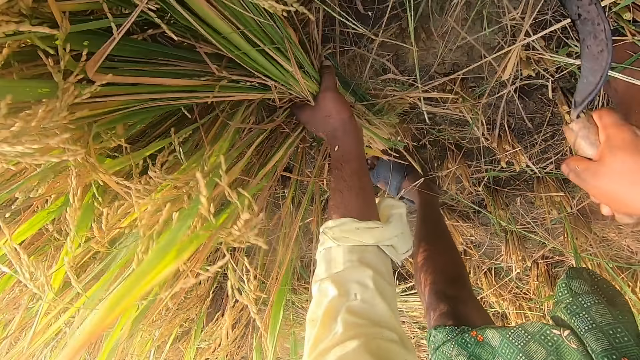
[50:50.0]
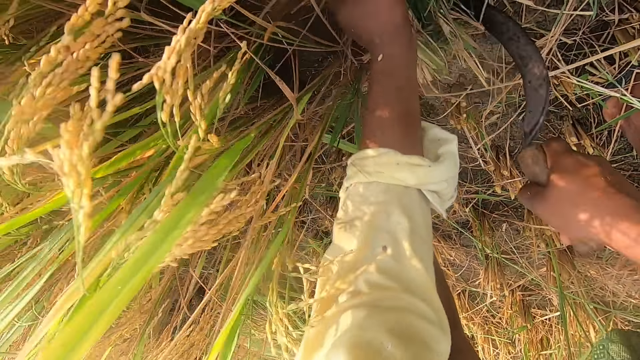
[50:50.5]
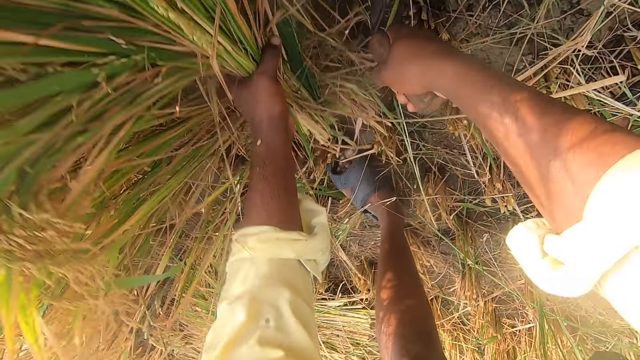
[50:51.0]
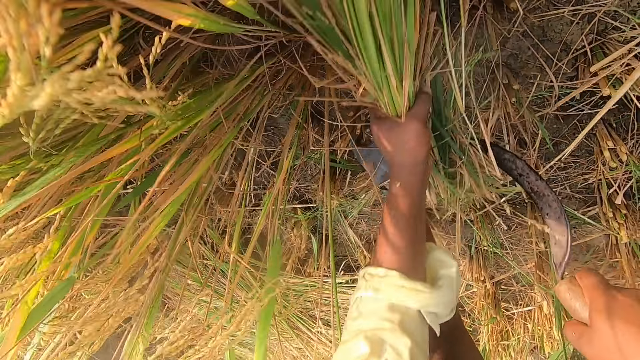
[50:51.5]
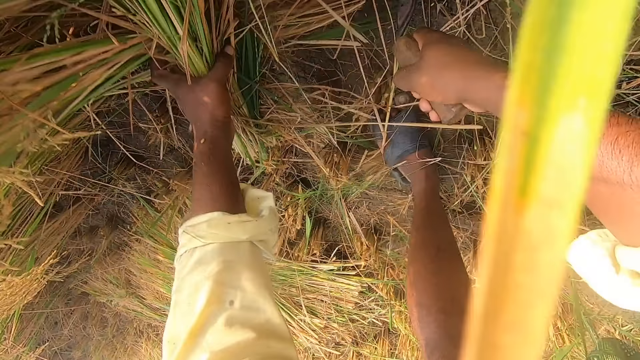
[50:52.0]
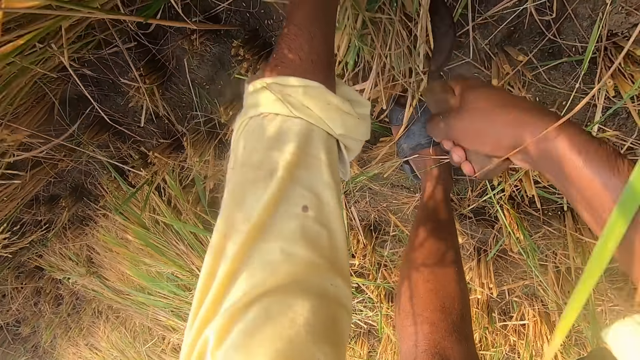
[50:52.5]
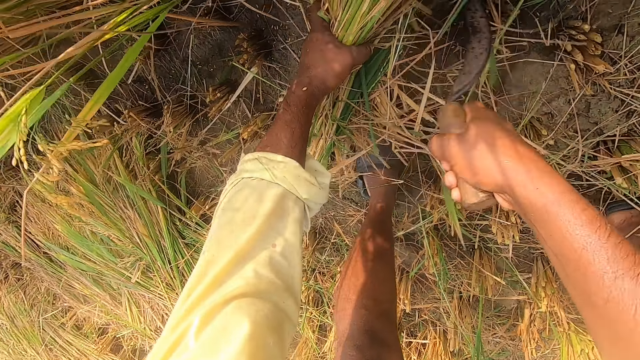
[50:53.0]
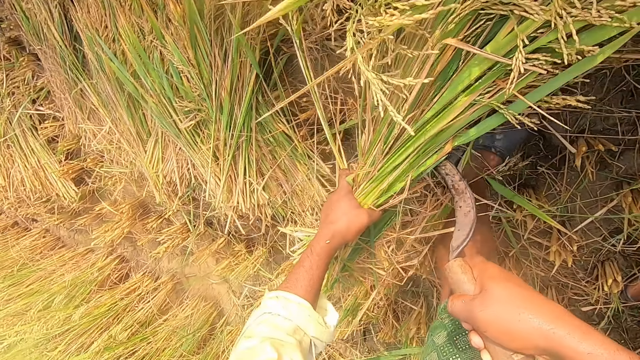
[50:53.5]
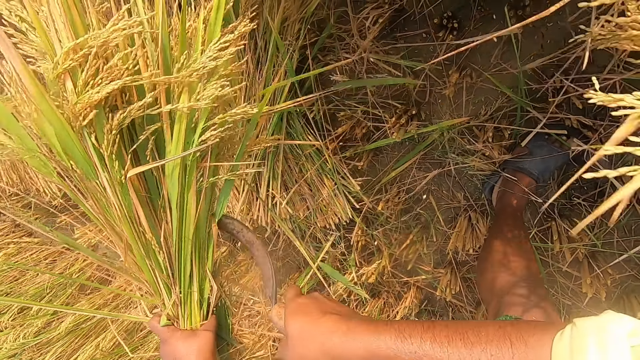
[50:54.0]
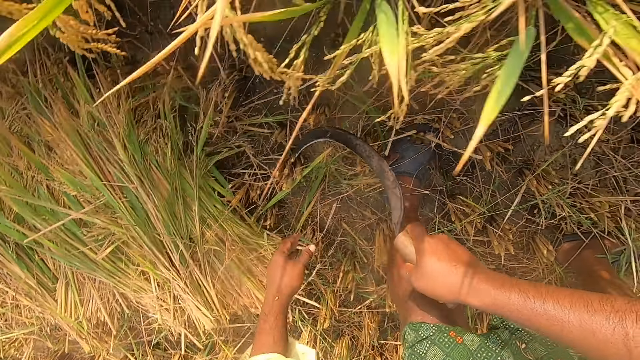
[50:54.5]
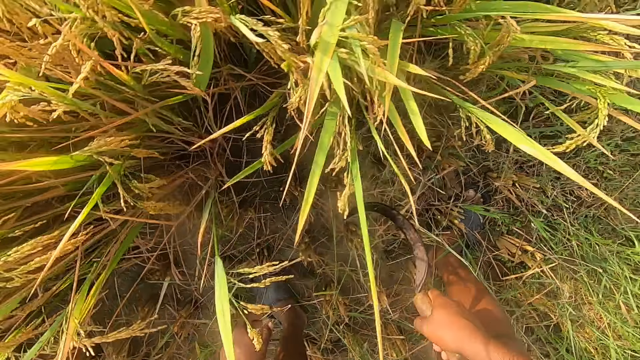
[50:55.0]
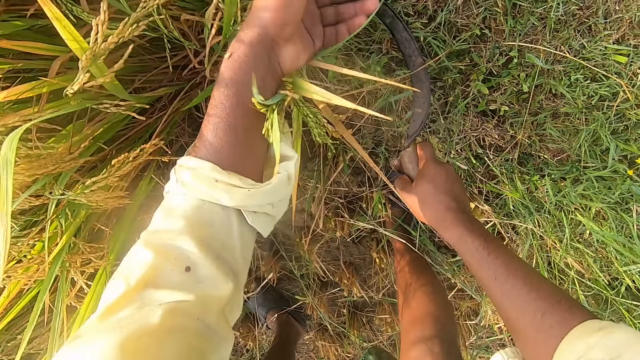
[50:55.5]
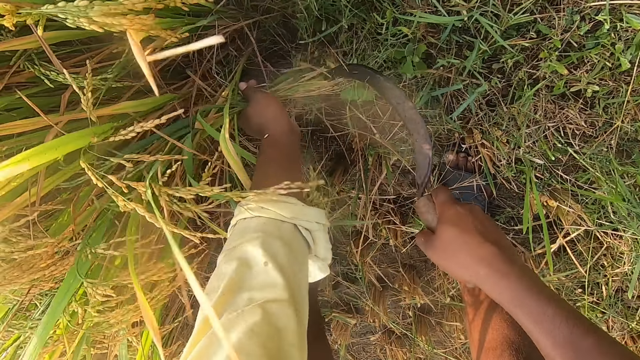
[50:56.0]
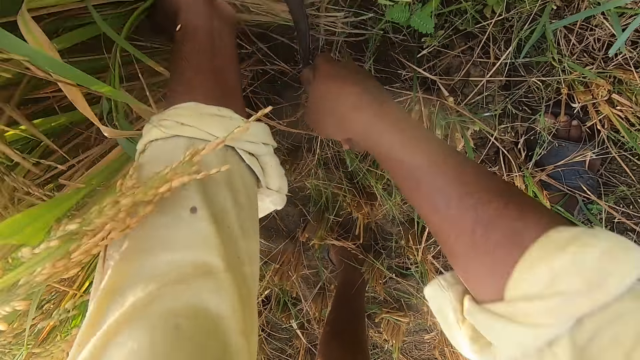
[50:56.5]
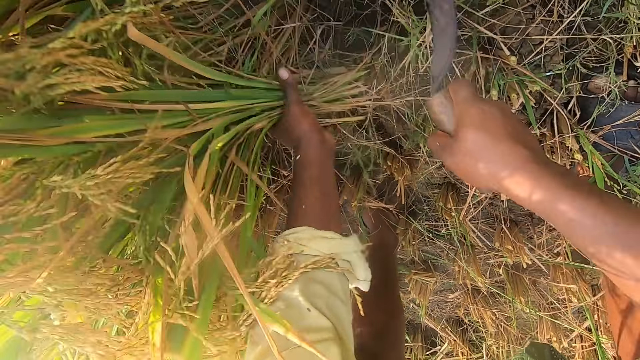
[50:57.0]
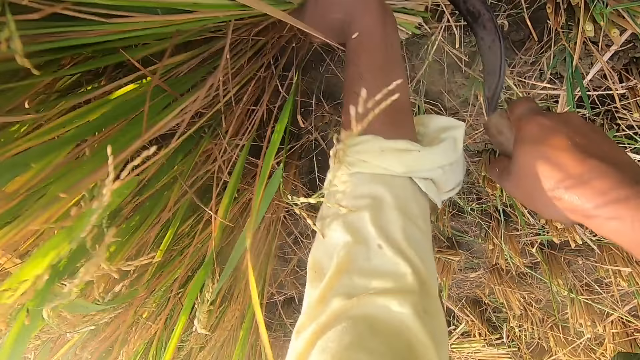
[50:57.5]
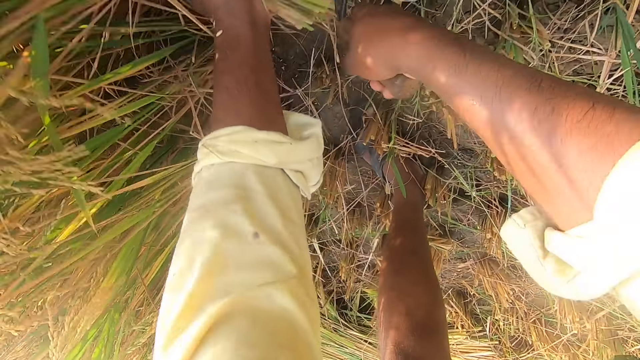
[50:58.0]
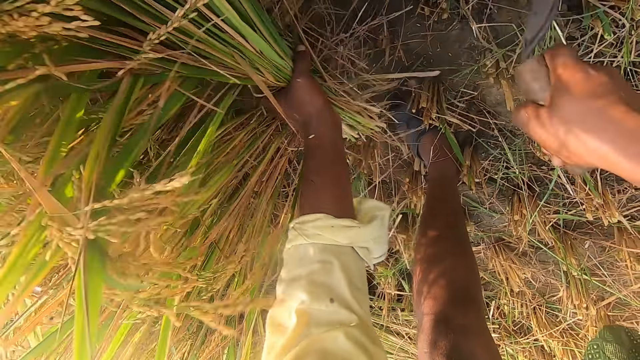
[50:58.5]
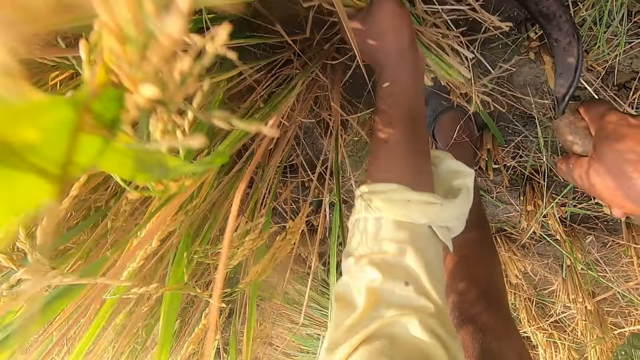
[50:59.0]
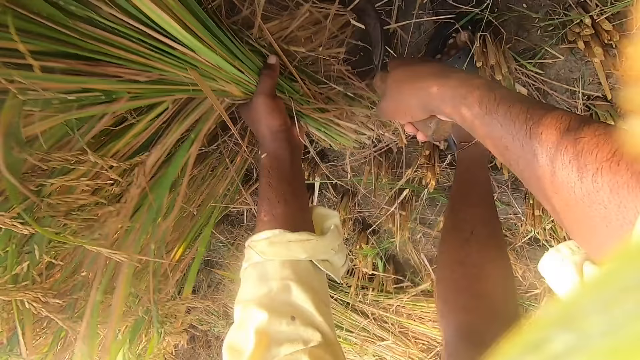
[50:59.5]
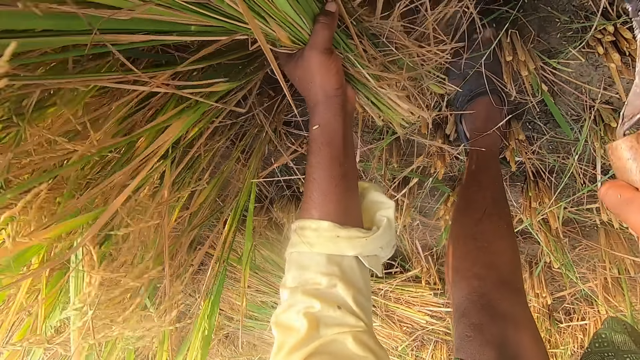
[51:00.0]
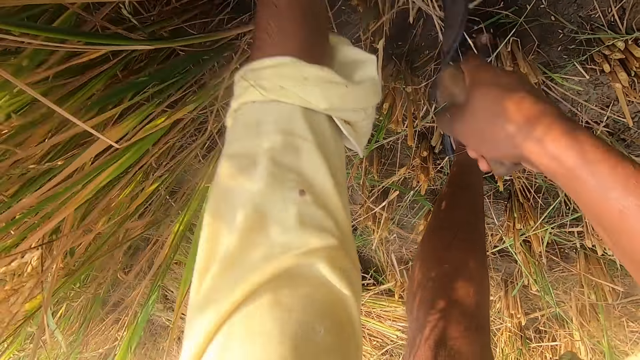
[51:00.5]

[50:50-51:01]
The camera wearer throws the napier grass on the ground. They cut the napier grass using a hand sickle tool.

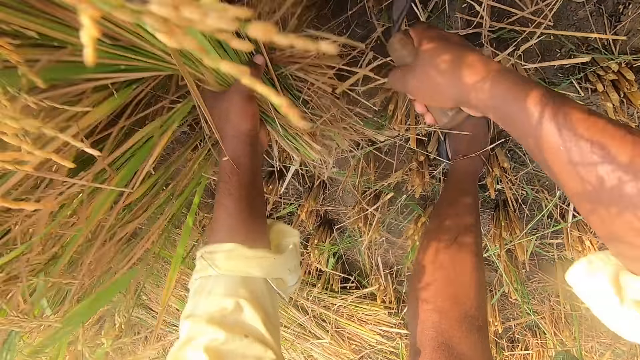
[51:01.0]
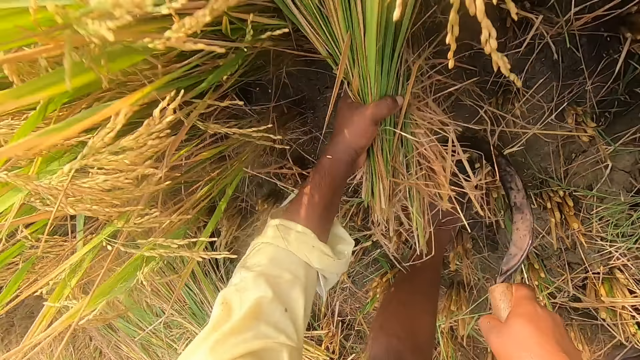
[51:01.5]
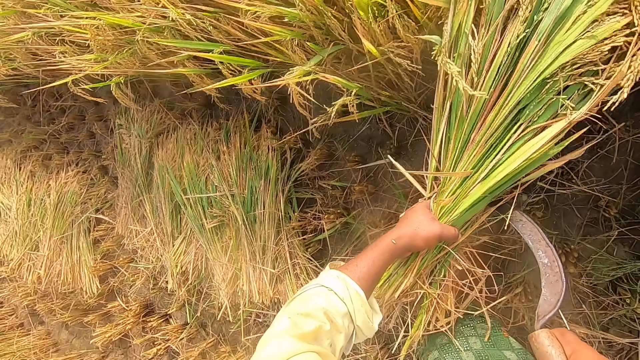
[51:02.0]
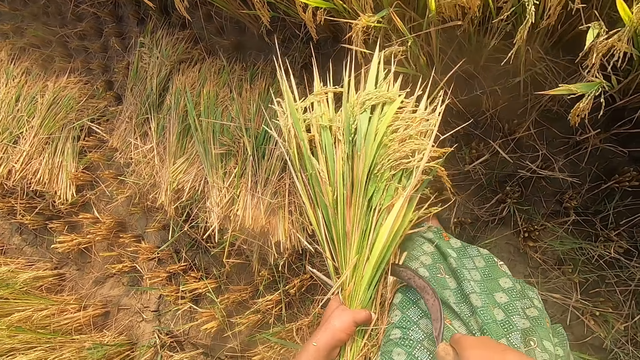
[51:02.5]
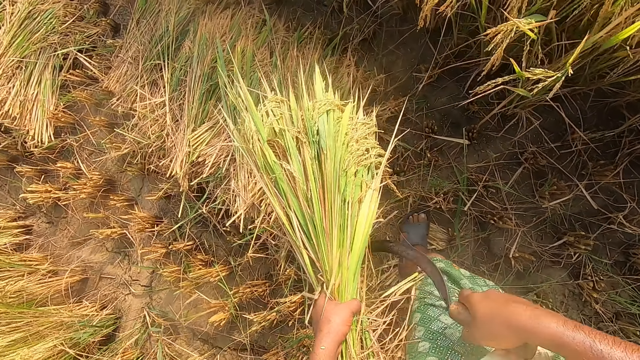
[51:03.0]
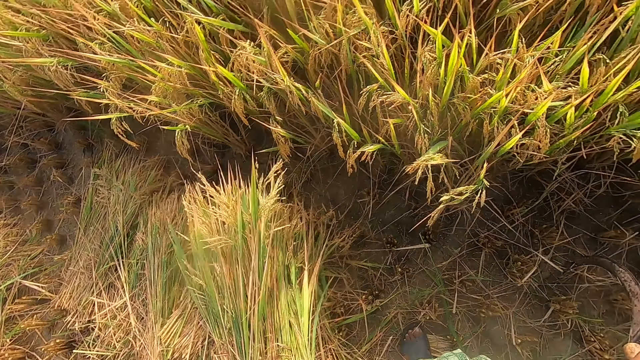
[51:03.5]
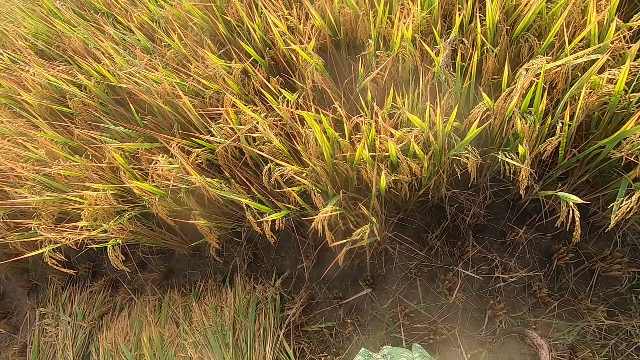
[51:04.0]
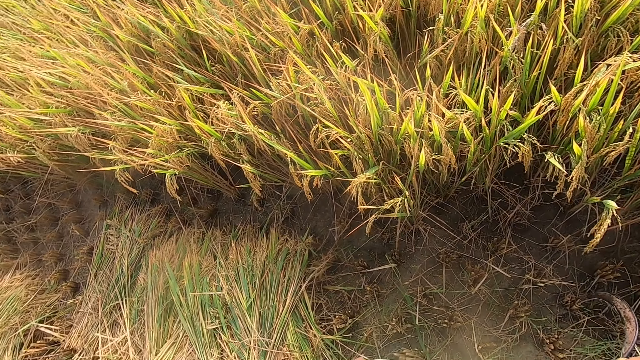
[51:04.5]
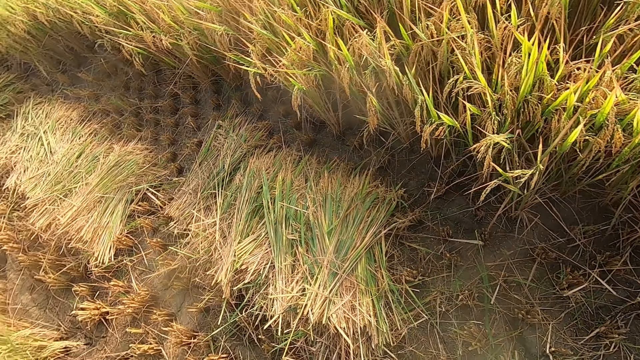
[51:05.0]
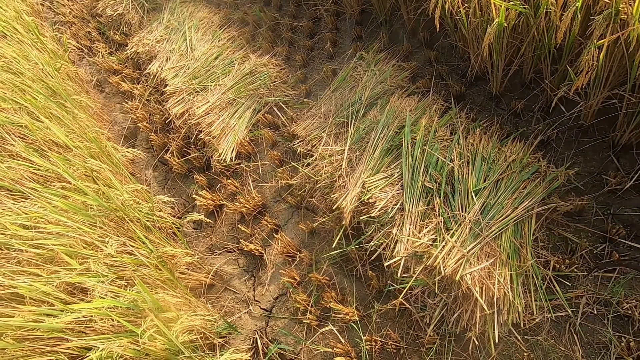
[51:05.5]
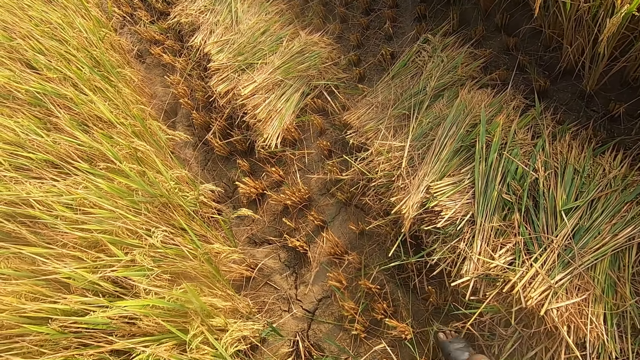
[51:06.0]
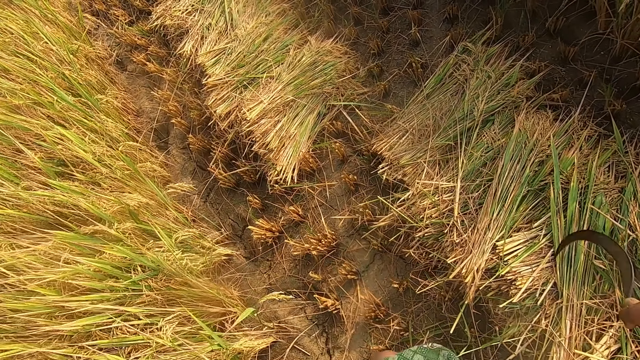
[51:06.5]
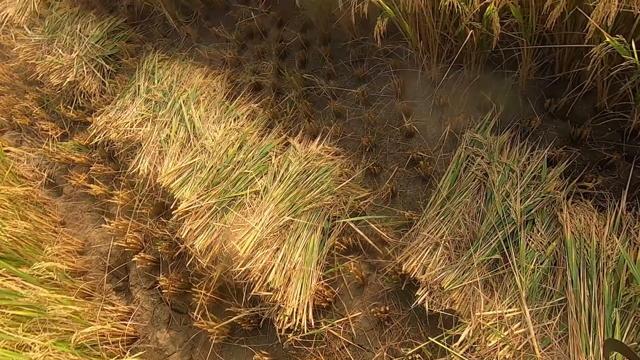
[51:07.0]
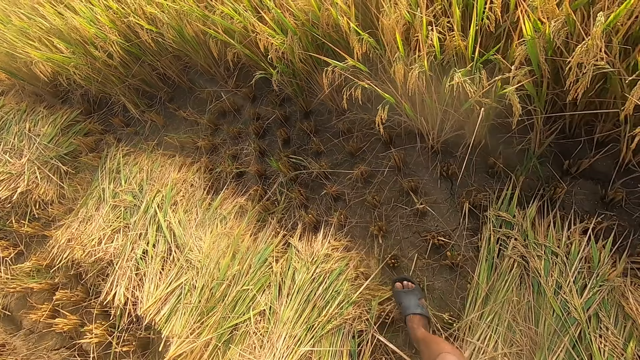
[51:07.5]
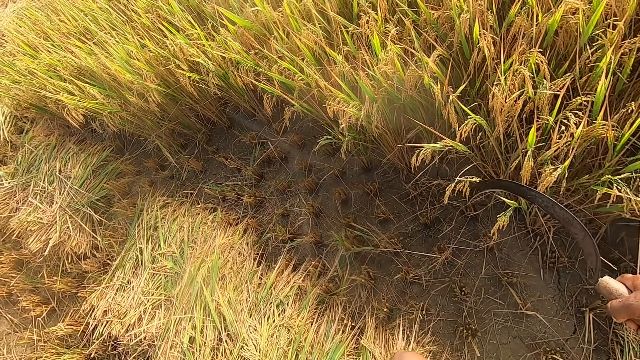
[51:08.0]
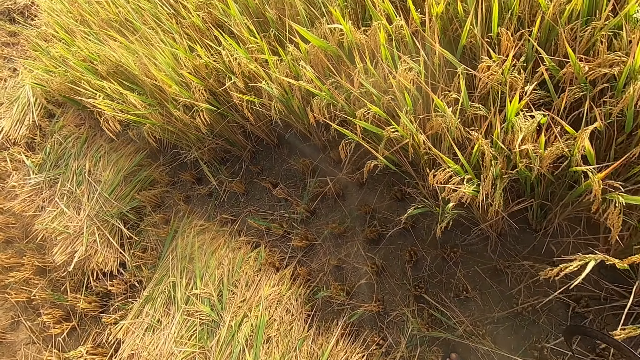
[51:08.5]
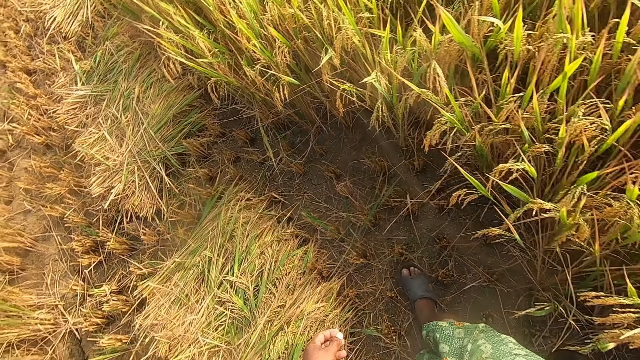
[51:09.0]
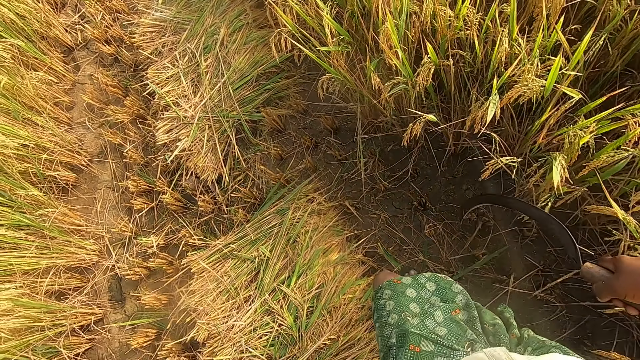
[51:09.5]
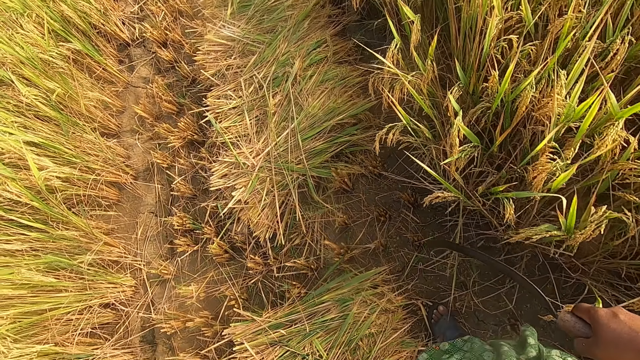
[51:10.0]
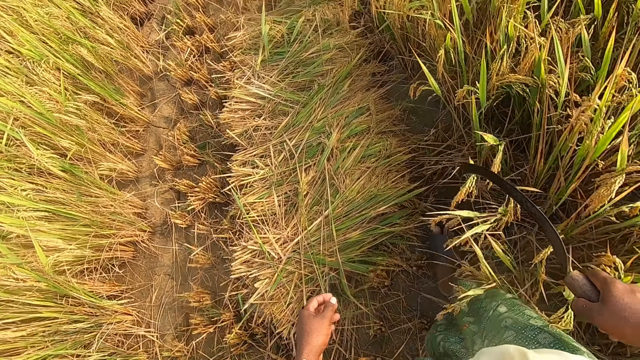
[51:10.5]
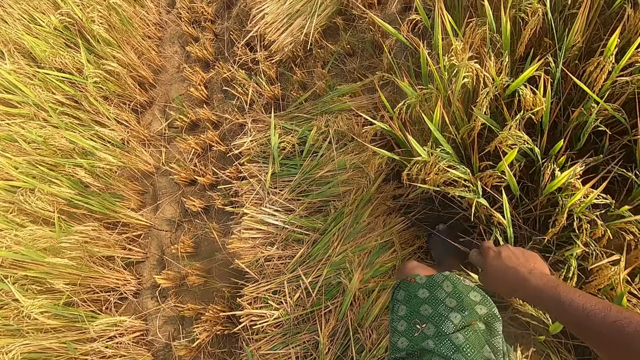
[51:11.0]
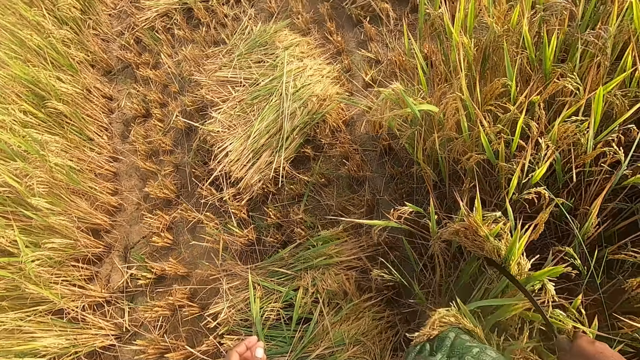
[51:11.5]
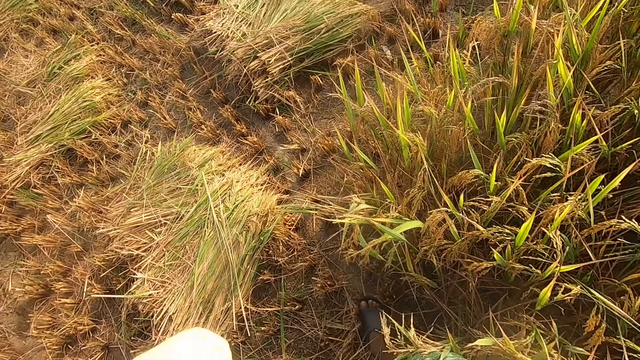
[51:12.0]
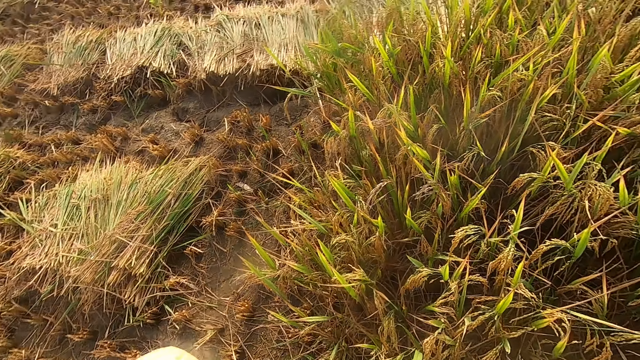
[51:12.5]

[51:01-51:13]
The camera wearer throws the napier grass on the ground. They look around. They walk across the field.
